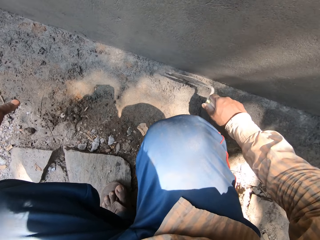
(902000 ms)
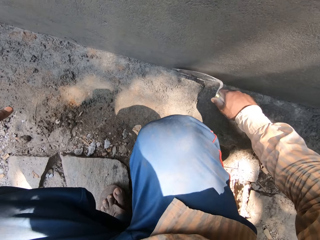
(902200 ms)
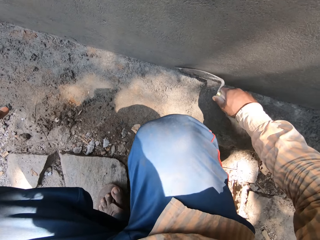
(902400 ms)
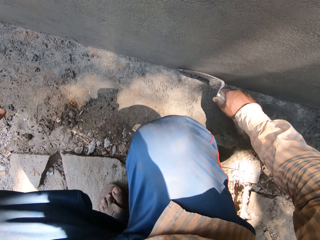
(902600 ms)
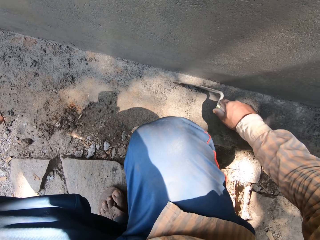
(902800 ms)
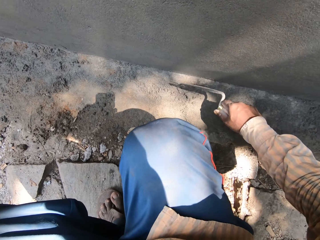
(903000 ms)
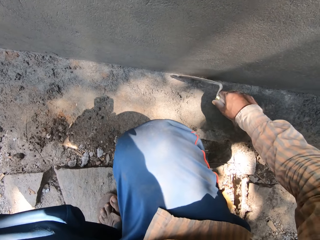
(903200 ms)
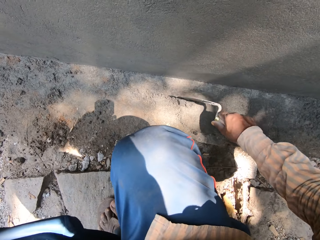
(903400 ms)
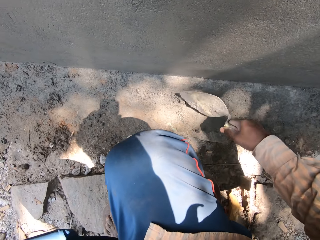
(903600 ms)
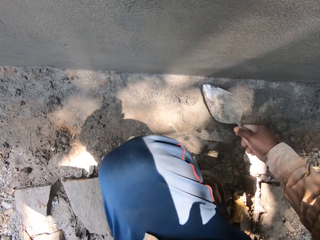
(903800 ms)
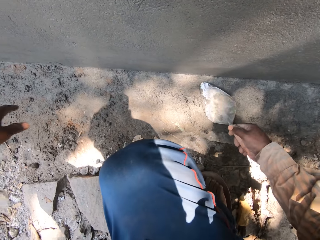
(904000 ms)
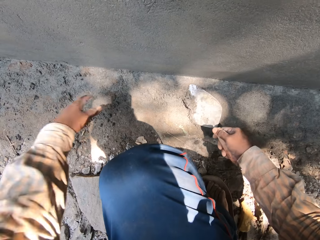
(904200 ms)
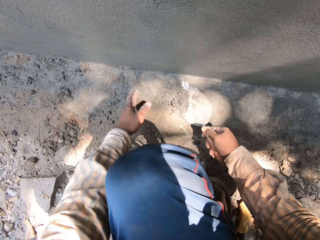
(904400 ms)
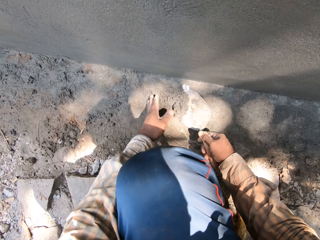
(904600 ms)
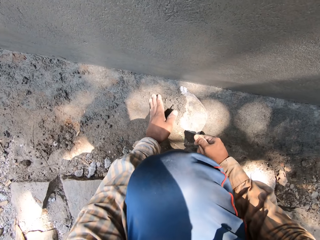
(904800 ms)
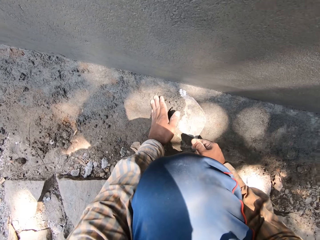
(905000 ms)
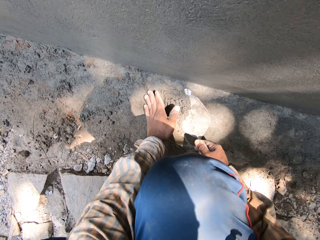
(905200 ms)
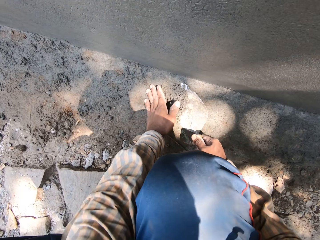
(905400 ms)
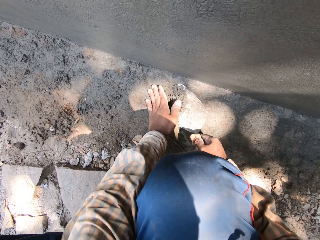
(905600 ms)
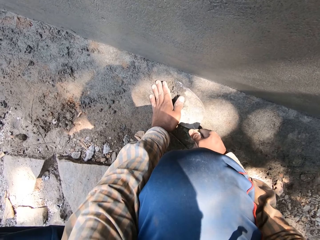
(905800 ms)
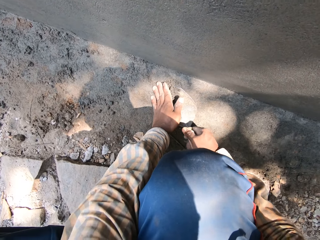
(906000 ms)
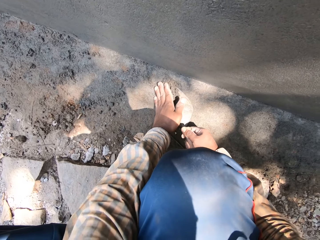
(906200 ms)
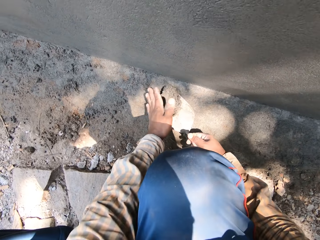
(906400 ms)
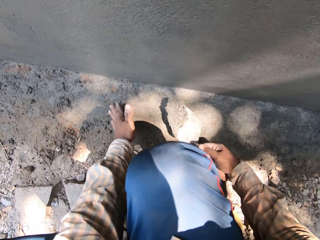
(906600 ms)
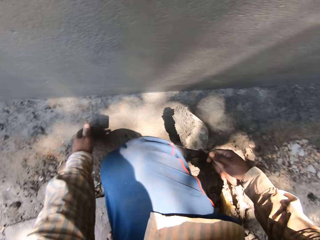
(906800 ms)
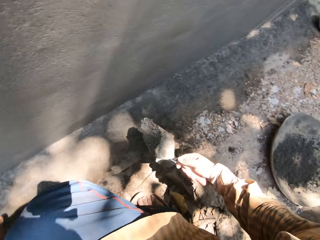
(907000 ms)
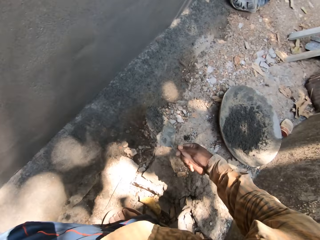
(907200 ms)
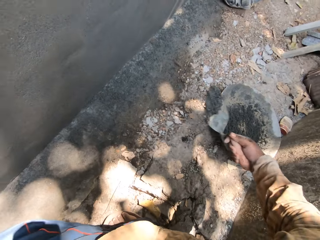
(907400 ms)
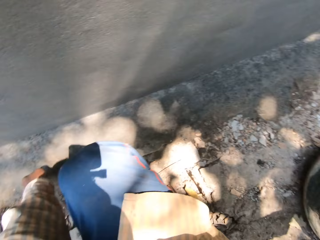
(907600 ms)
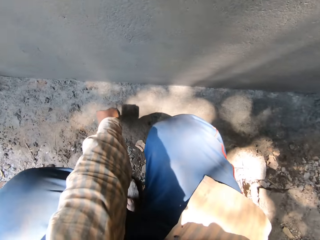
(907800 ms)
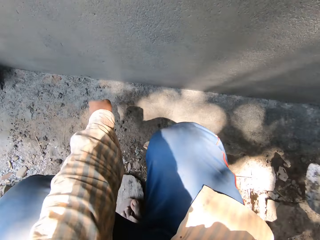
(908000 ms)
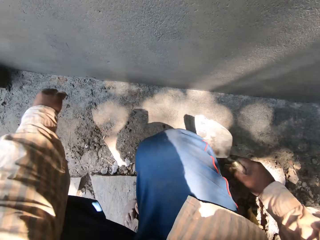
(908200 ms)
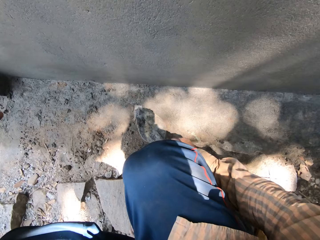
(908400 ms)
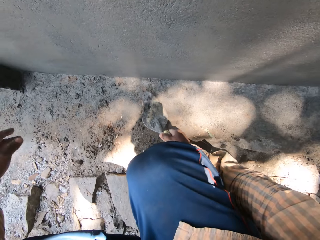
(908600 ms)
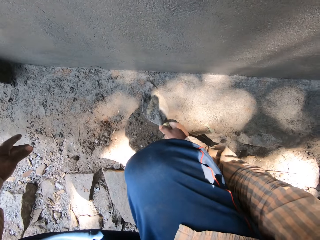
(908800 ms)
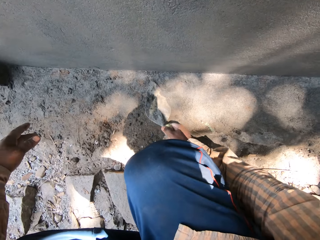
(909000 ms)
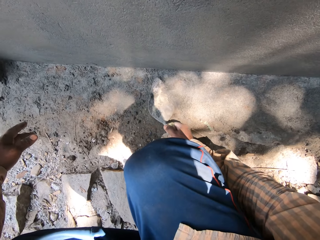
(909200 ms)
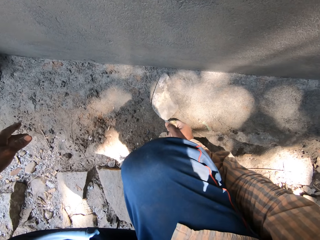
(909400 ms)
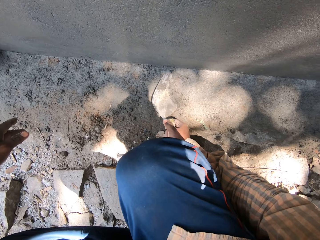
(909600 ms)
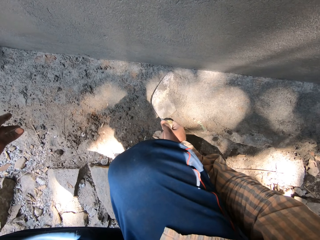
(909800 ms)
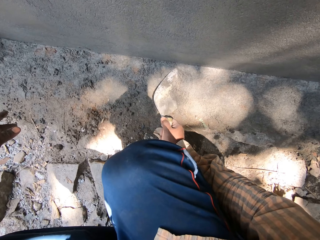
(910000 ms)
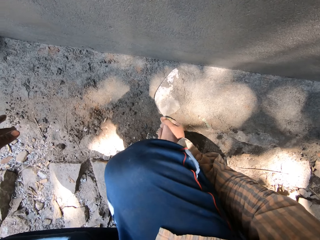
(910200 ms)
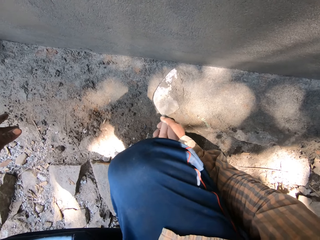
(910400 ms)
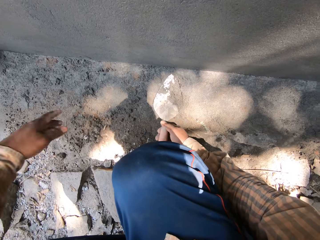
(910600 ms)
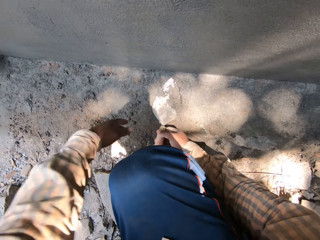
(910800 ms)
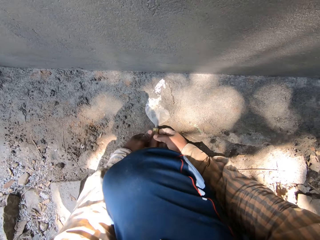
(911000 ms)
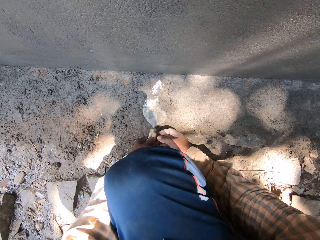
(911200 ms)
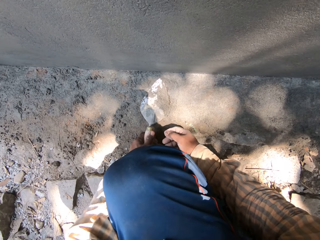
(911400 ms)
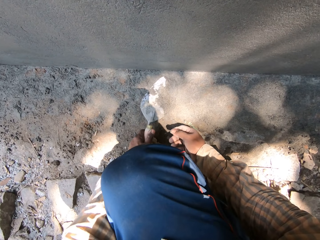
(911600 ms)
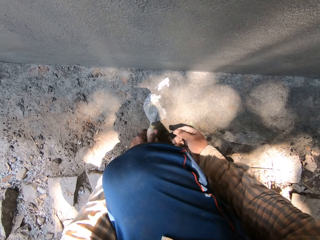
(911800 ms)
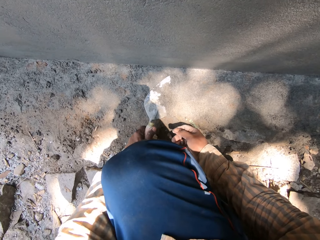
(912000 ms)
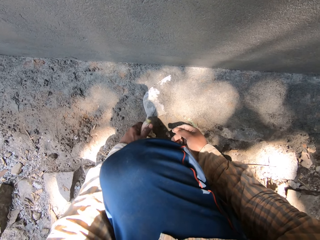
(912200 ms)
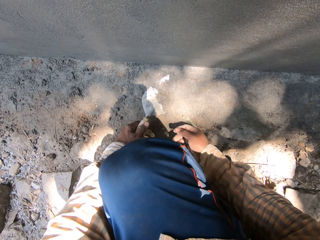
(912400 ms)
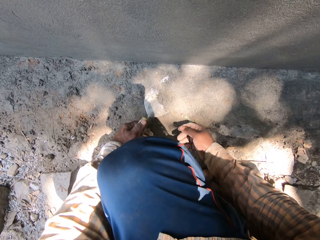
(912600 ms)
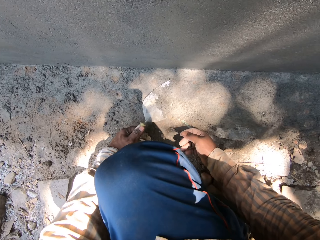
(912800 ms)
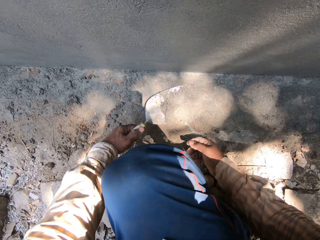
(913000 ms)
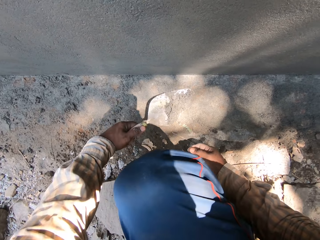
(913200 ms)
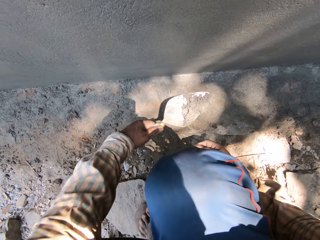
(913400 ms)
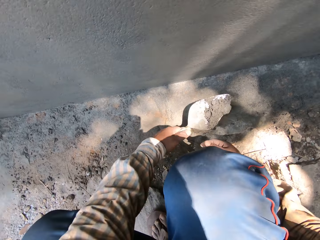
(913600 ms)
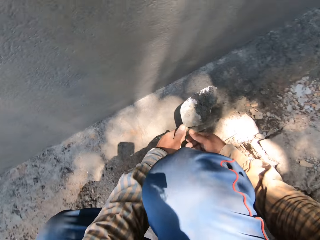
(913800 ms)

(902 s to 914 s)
The camera wearer fetches the cement with the trowel. He pours the cement mortar in the headpan on the ground with the hand trowel in his right hand. He scrapes some cement mortar from the ground with the hand trowel in his right hand. He holds the hand trowel with his left hand. He packs the cement mortar from the ground with the hand trowel in his left hand.

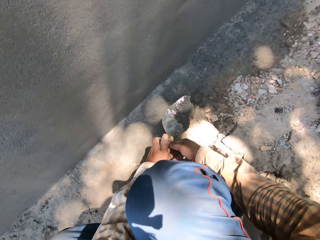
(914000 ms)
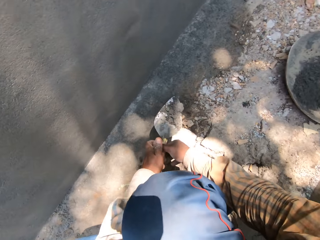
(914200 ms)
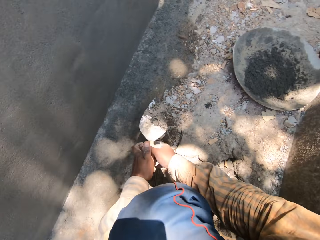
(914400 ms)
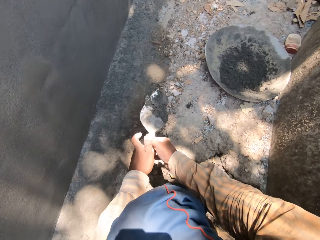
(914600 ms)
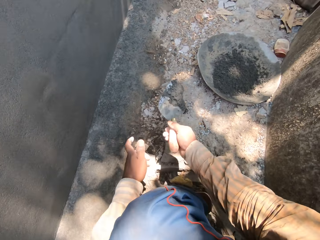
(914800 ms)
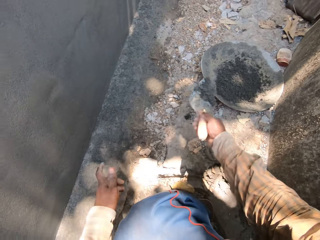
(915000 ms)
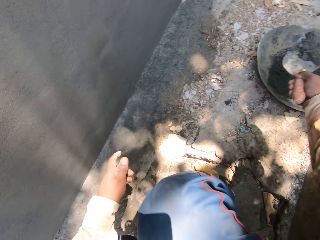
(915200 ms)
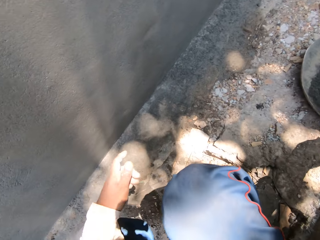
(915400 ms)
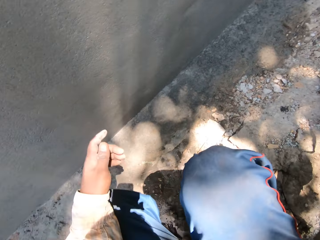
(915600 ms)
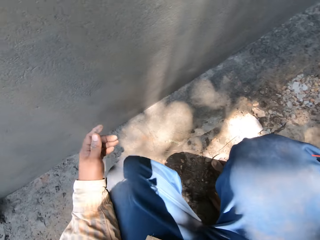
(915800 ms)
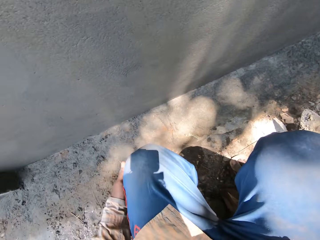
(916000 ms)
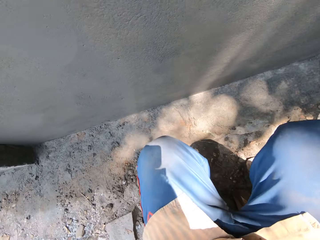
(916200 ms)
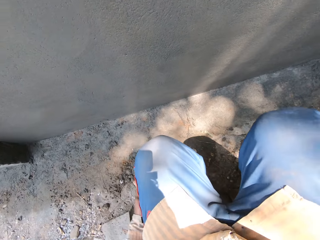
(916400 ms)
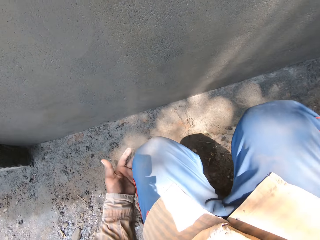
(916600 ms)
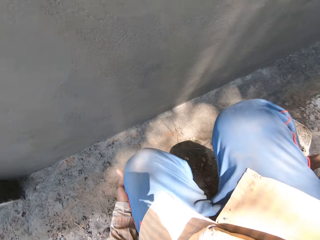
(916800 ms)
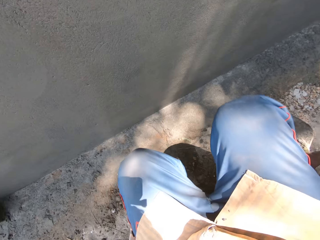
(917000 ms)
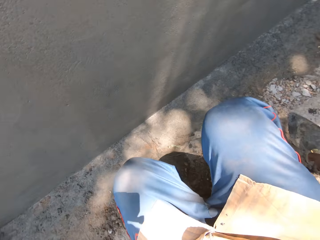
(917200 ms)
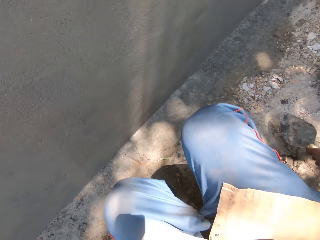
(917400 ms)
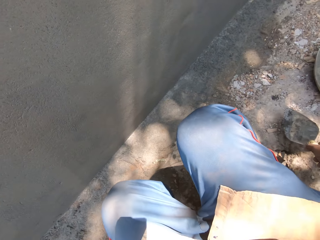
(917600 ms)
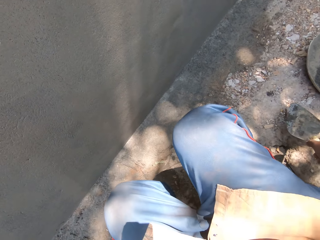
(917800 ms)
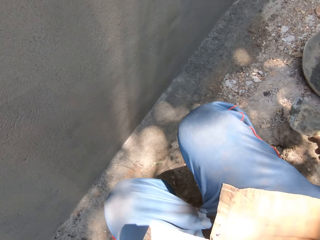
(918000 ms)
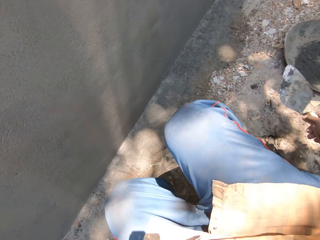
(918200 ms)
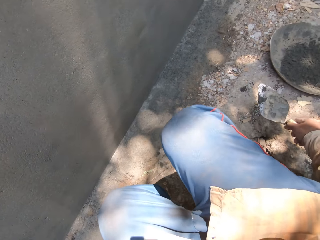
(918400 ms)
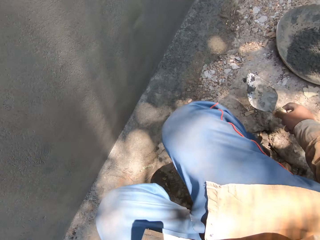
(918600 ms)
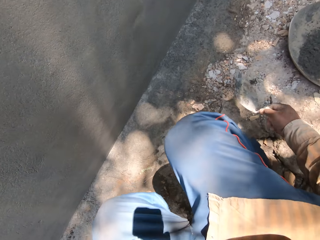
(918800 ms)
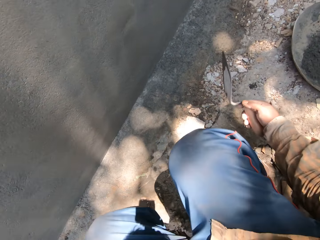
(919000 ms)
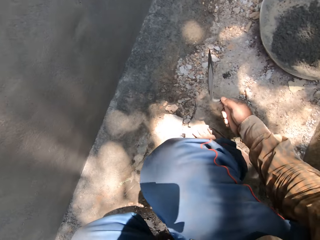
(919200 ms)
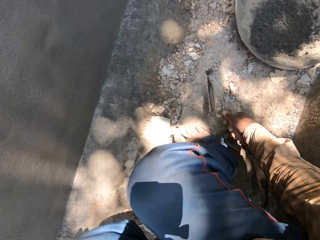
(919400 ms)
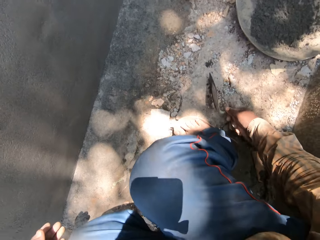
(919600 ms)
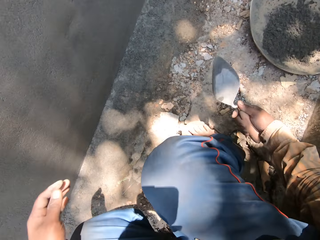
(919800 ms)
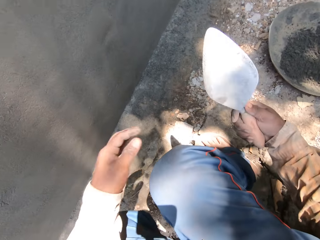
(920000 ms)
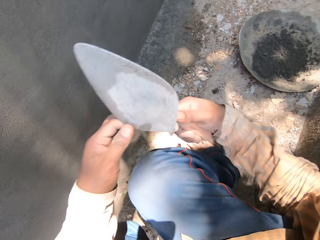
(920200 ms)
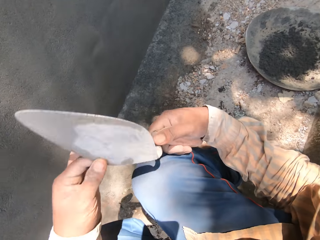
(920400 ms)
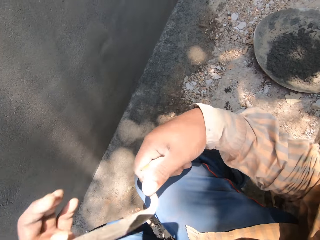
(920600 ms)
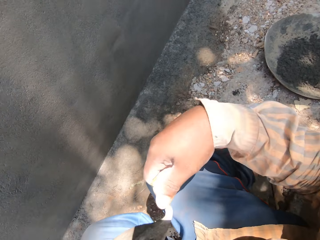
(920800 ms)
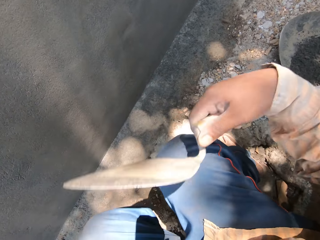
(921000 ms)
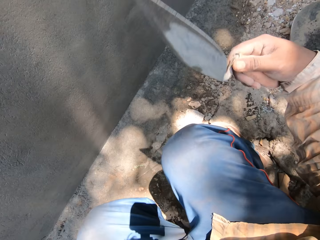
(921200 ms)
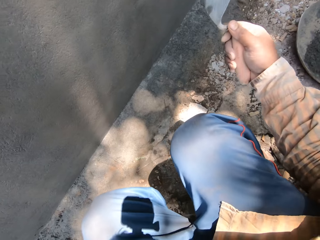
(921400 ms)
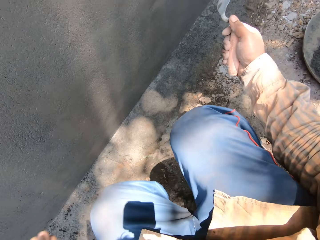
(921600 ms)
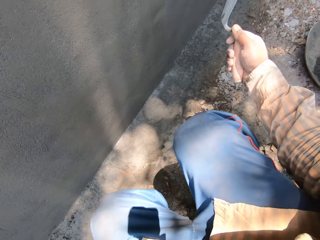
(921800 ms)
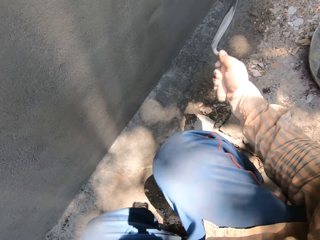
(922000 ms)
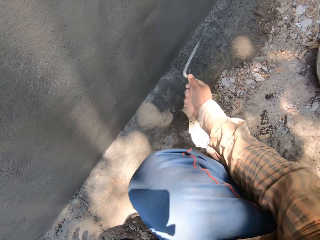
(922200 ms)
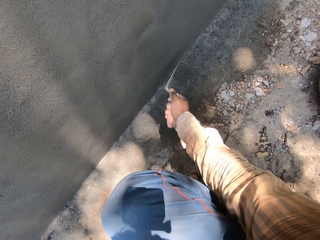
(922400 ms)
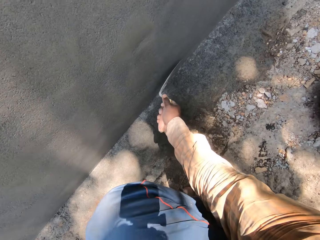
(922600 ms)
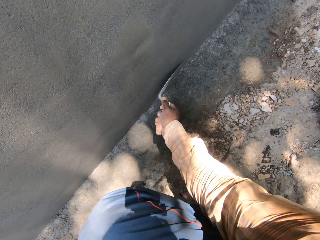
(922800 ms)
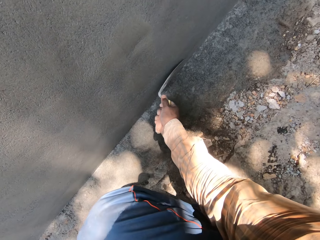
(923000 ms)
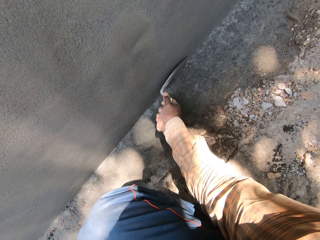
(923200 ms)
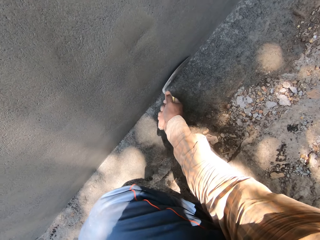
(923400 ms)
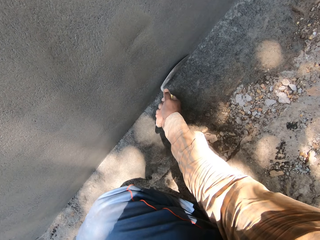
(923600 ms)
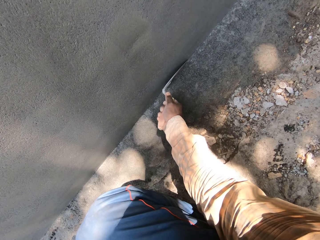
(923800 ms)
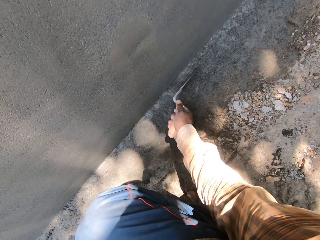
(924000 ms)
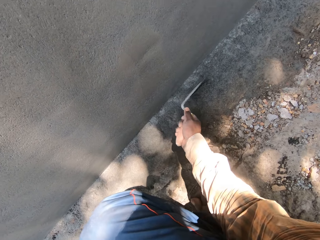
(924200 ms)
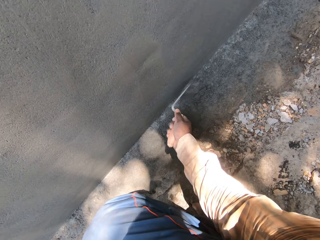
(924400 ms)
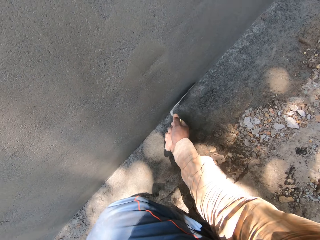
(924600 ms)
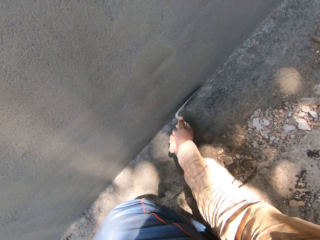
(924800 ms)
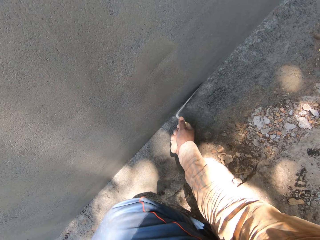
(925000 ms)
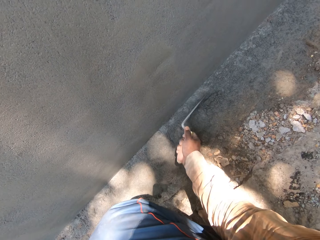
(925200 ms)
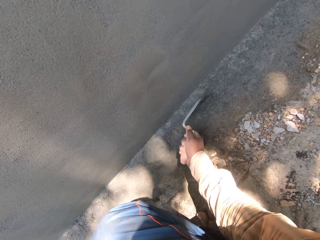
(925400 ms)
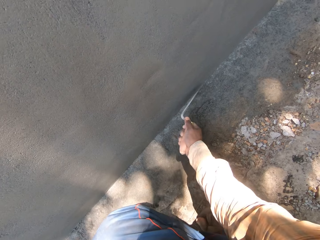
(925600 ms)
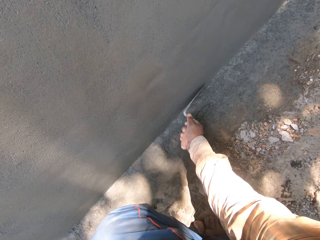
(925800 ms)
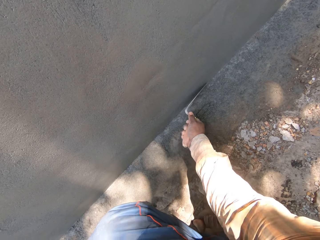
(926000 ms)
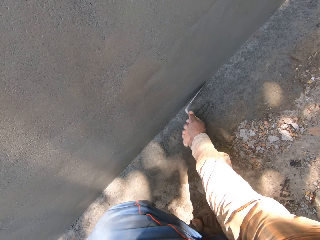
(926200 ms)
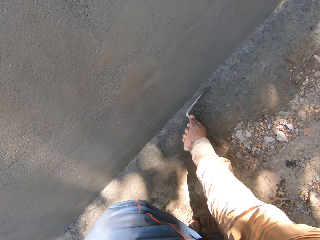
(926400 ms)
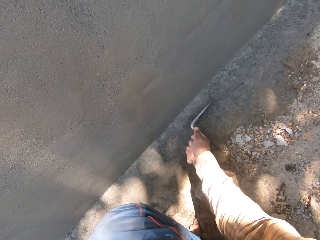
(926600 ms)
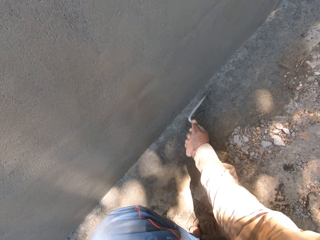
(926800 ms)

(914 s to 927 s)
The camera wearer passes the hand trowel to his right hand from his left hand. He pours the cement mortar in the hand trowel on the ground with his right hand. He stares at the ground. He hits the hand trowel on the ground with his right hand. He slides his left hand across the hand trowel in his right hand. He scrapes some cement mortar from the ground with the hand trowel in his right hand.
